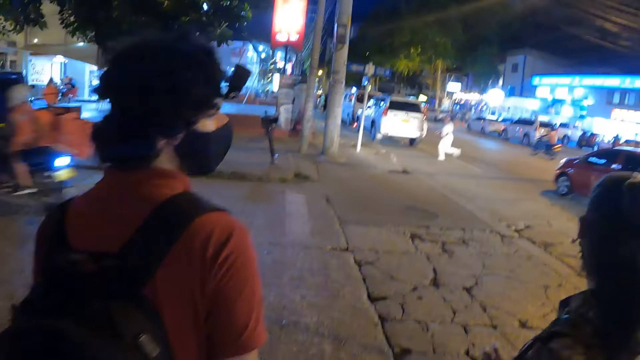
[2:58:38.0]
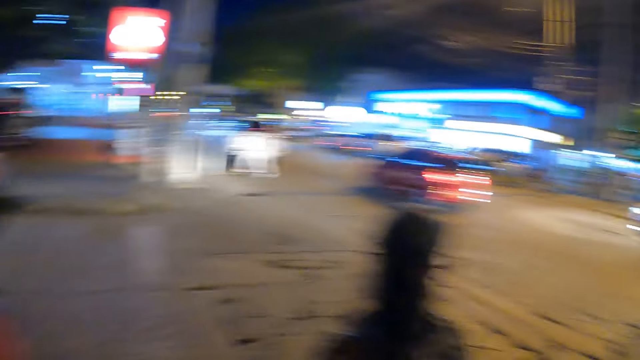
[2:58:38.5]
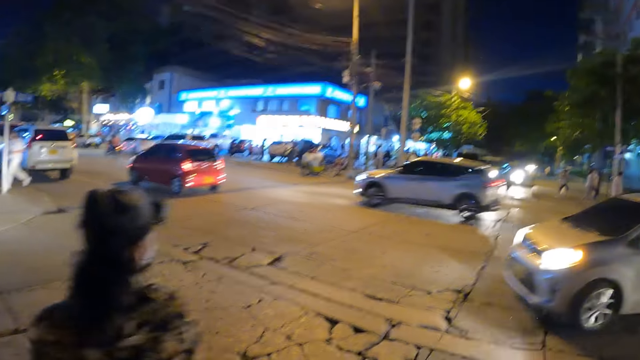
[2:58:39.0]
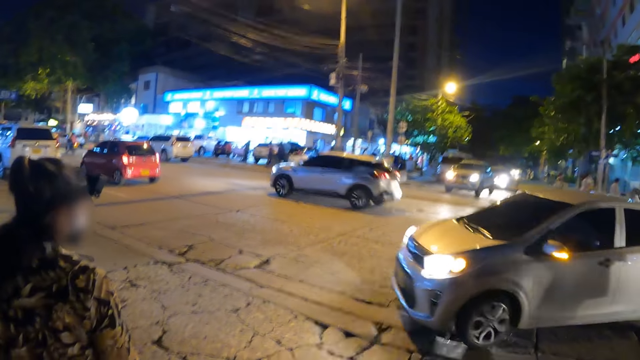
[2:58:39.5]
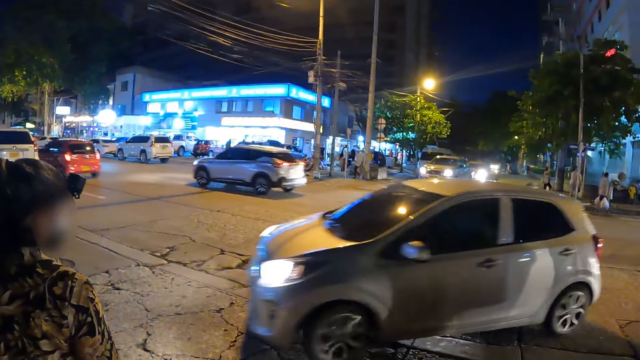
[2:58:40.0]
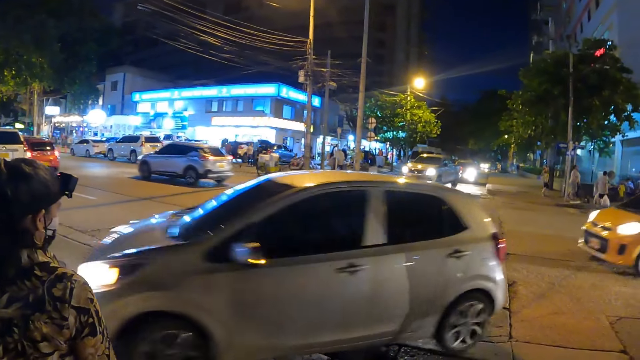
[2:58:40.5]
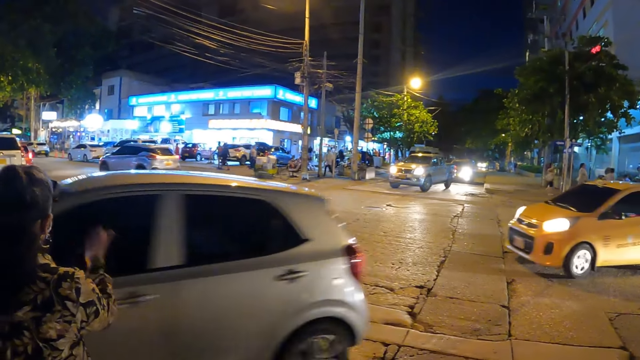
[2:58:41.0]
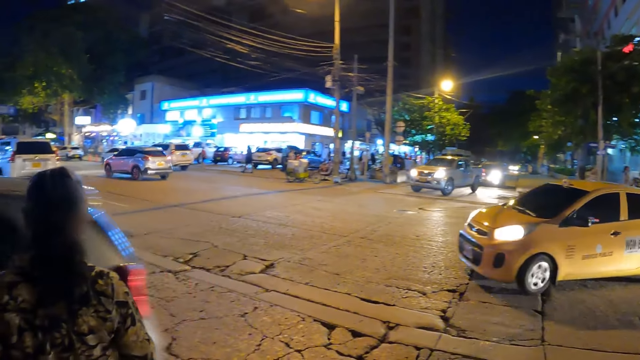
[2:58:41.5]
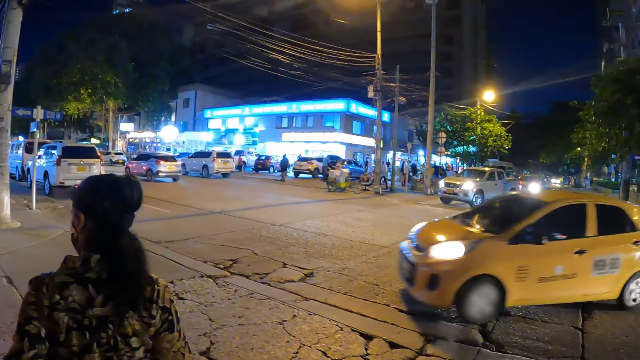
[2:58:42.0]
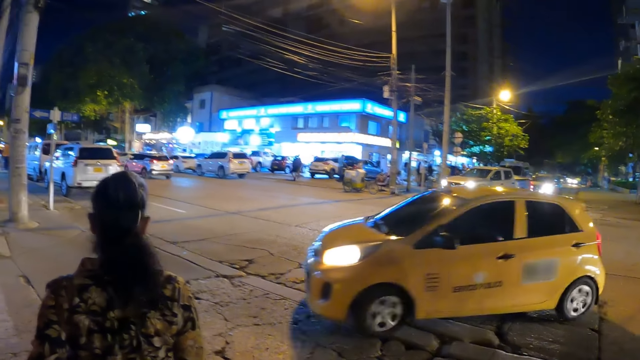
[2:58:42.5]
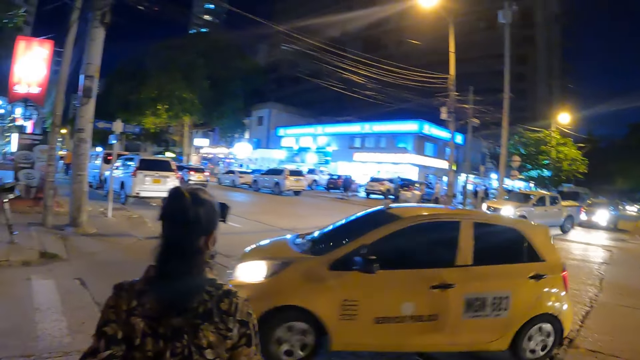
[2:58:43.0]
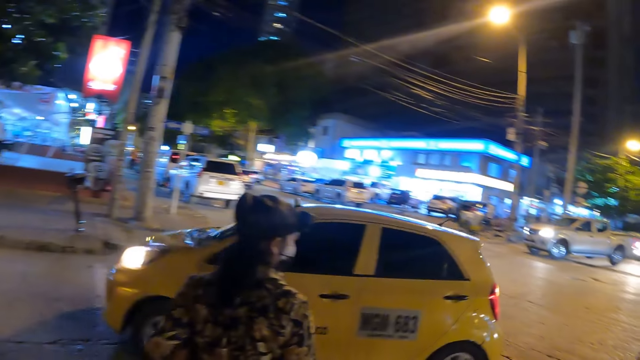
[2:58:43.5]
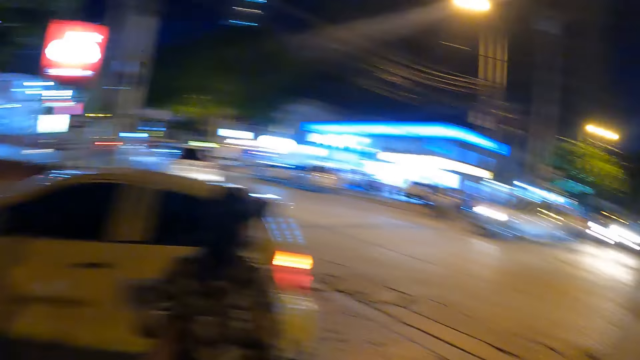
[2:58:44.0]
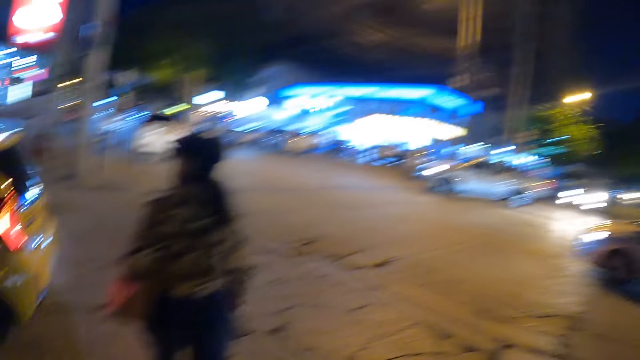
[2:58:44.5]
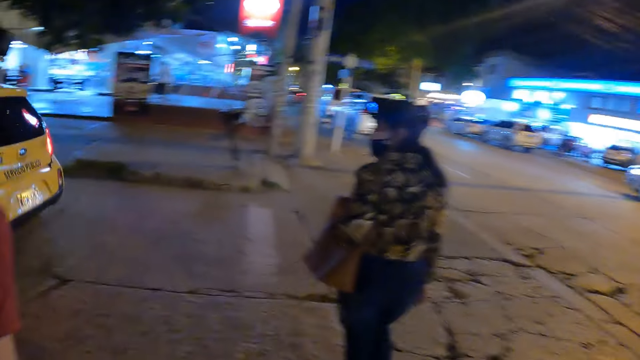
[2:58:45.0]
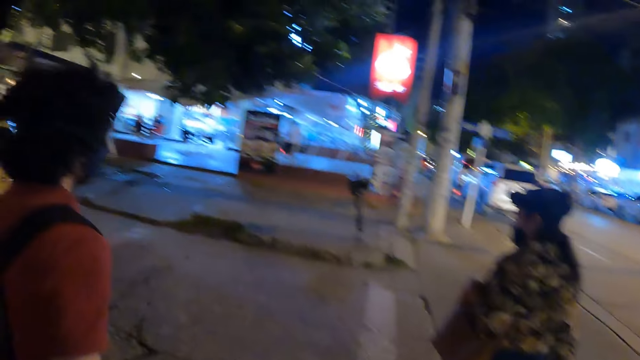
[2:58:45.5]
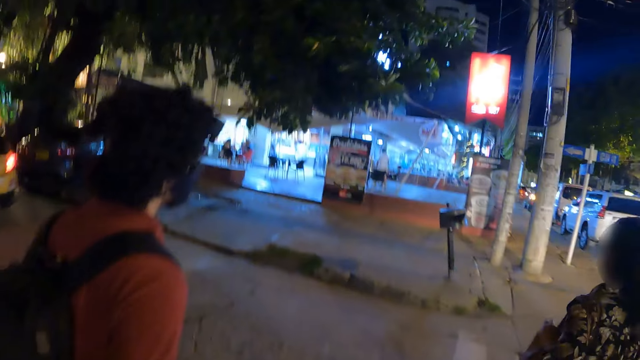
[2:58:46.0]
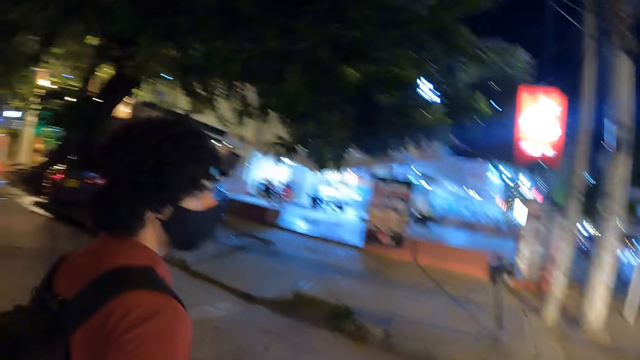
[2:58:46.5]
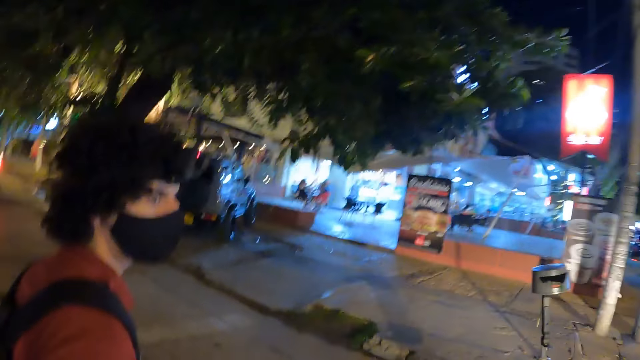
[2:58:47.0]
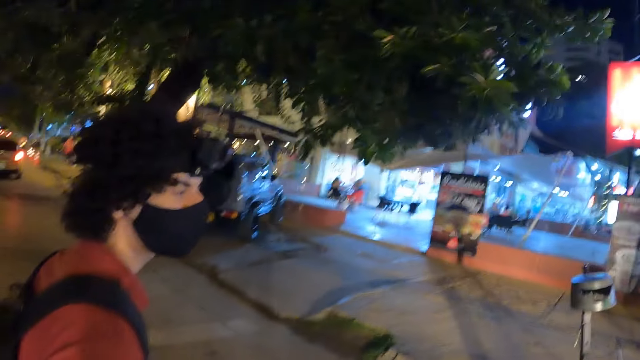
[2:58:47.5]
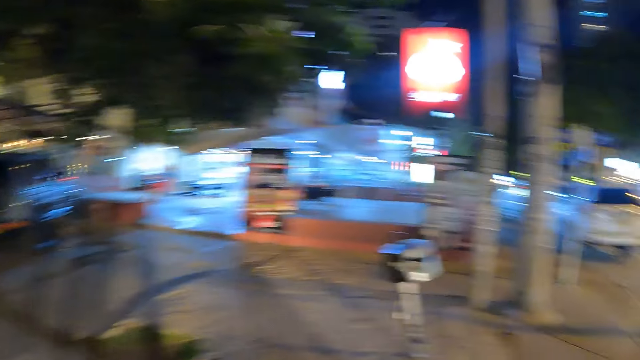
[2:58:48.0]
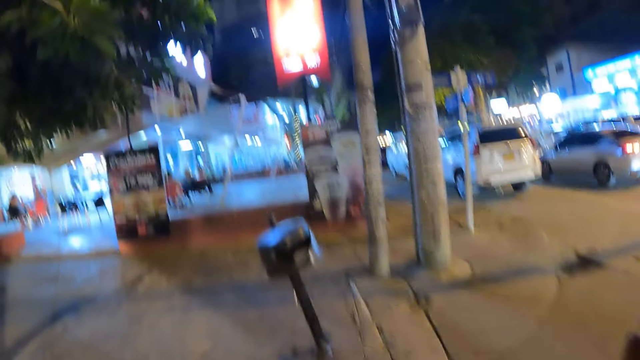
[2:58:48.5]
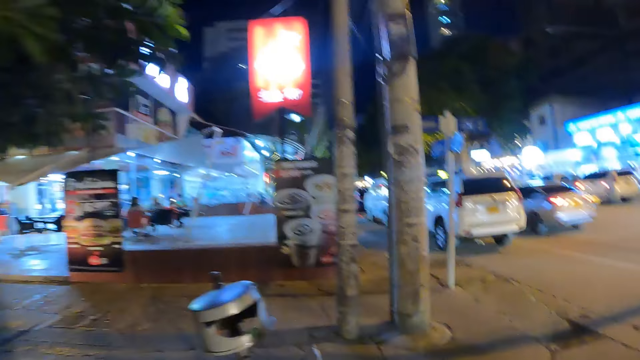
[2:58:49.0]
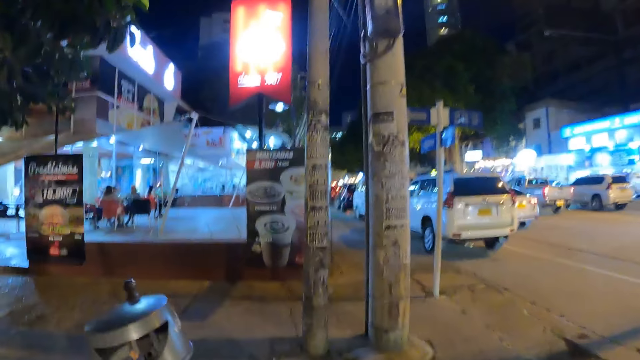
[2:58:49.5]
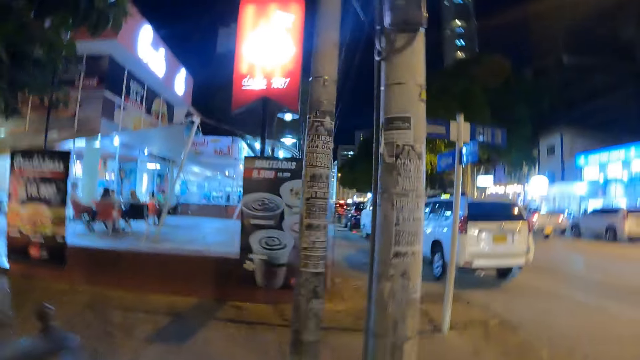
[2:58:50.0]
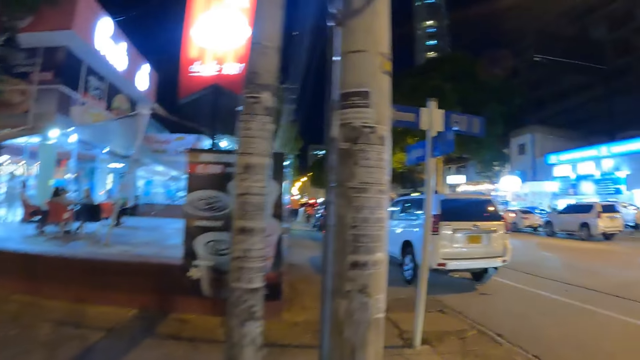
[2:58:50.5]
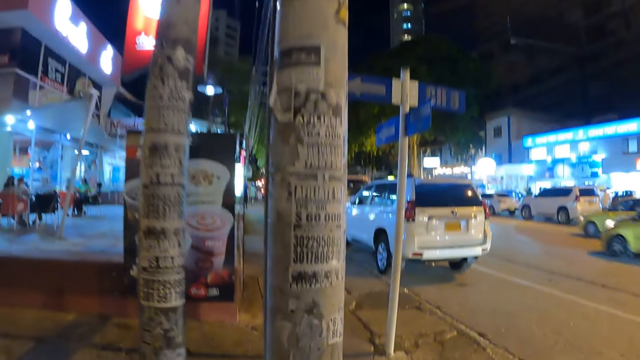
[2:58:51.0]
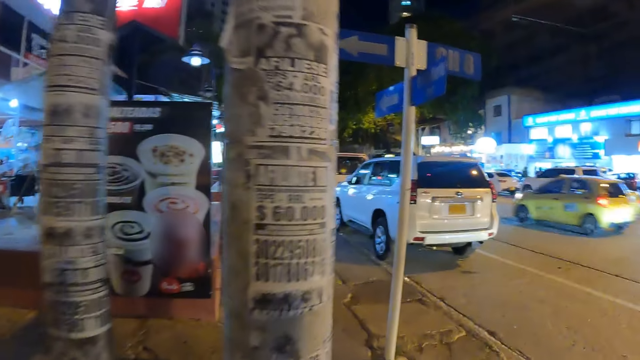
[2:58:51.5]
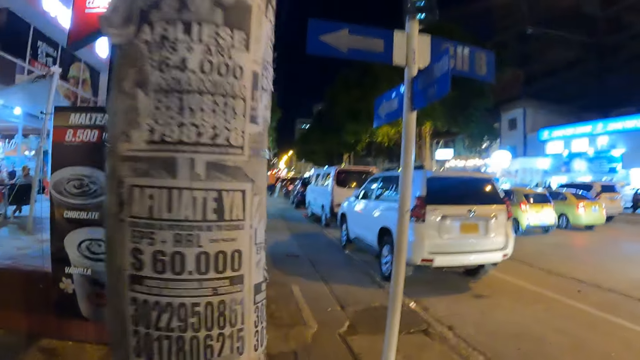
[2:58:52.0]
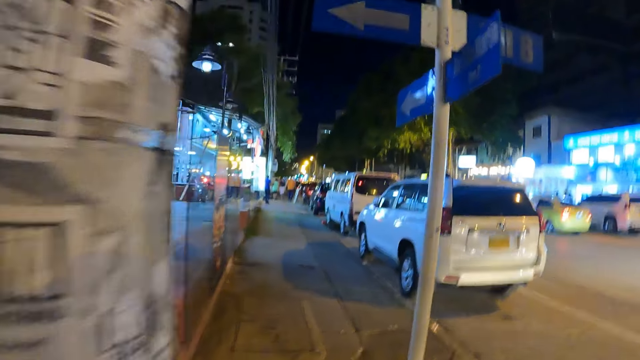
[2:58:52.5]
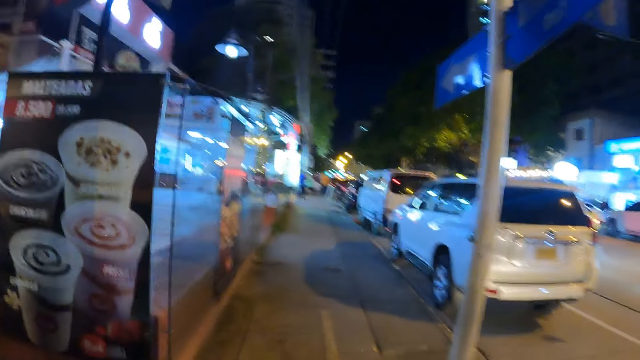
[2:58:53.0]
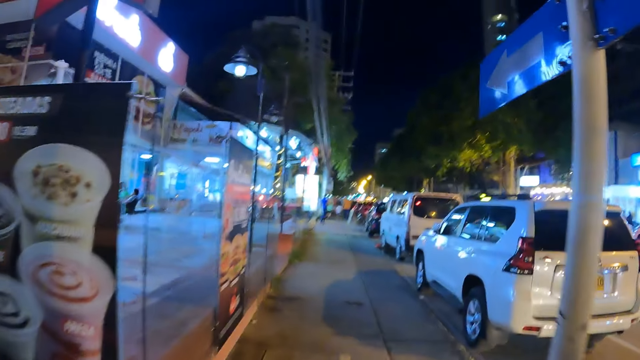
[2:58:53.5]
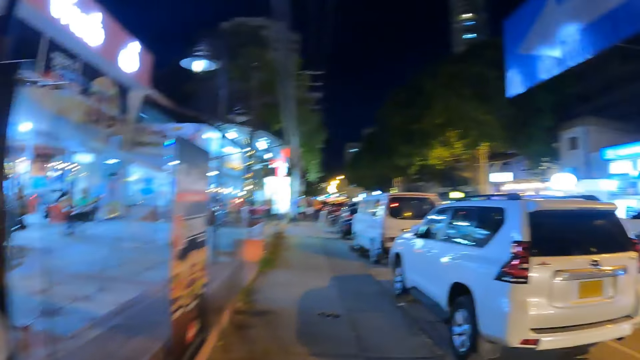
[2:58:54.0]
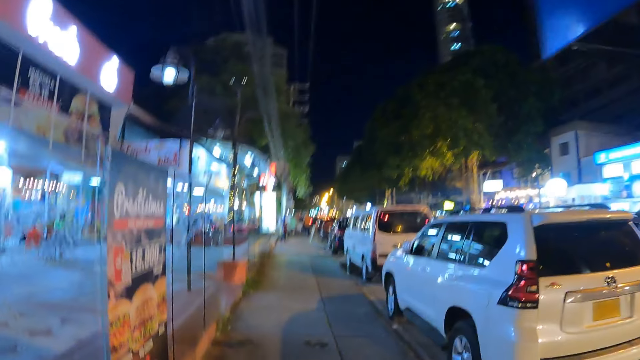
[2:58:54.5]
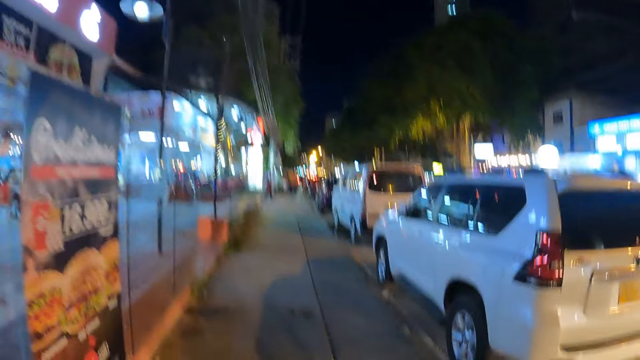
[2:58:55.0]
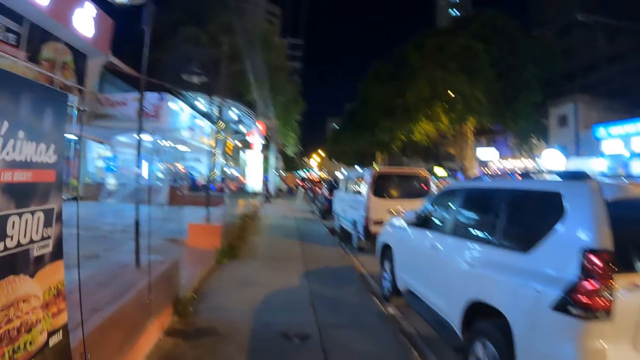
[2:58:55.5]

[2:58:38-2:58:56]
The camera wearer looks around. They cross the road. They walk on the street.

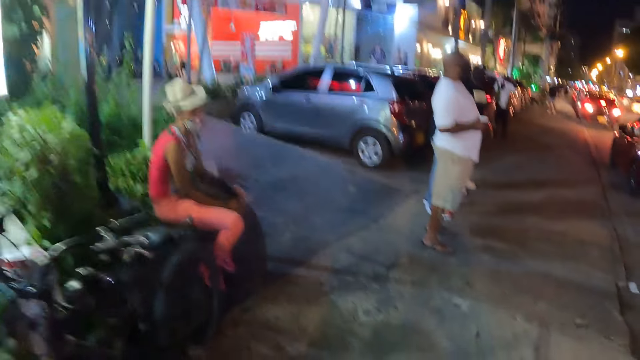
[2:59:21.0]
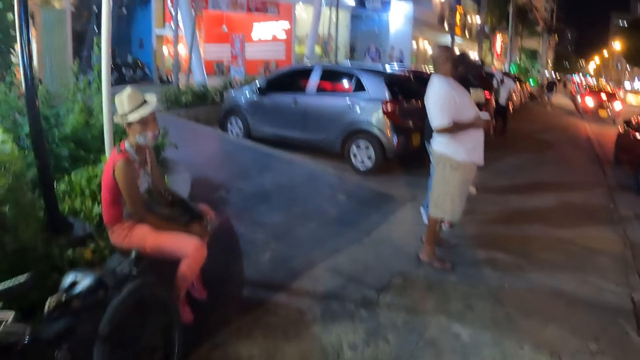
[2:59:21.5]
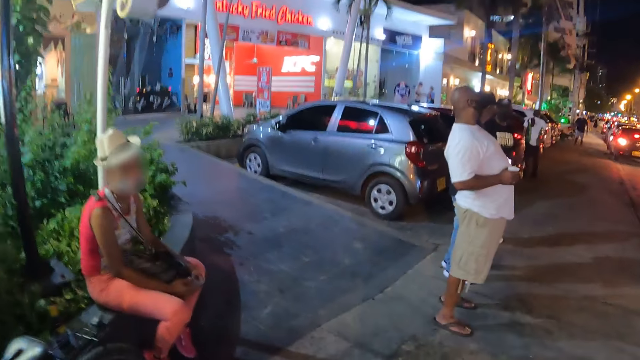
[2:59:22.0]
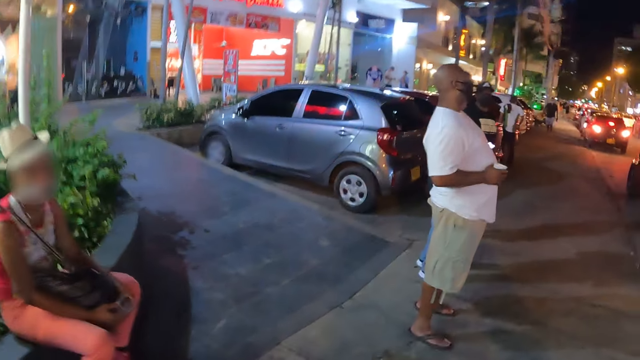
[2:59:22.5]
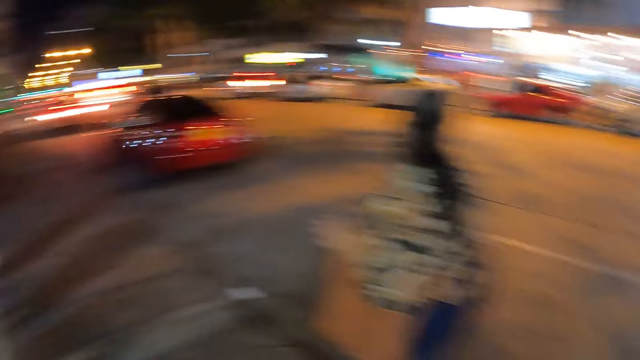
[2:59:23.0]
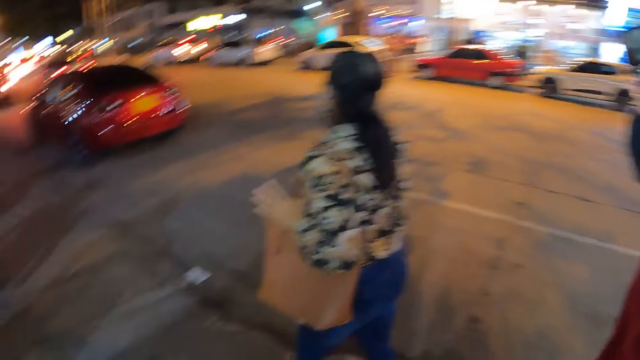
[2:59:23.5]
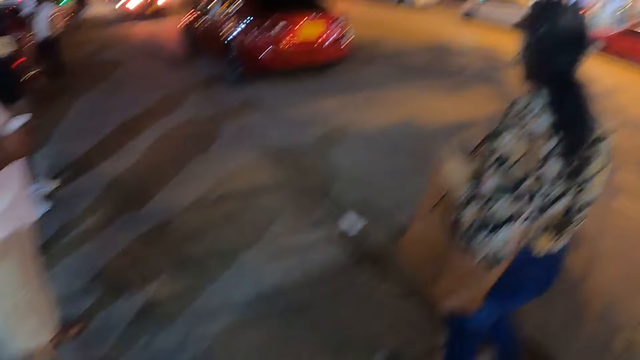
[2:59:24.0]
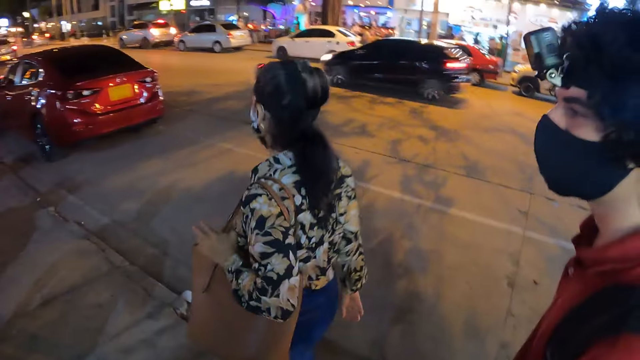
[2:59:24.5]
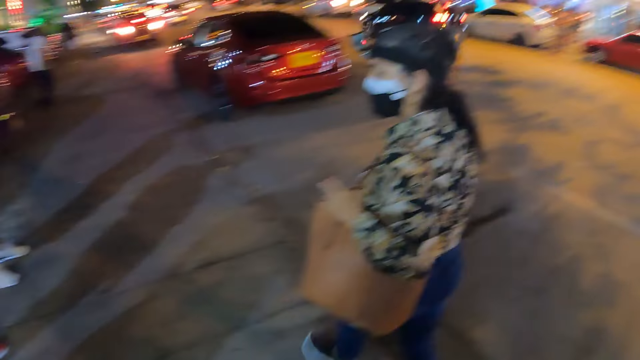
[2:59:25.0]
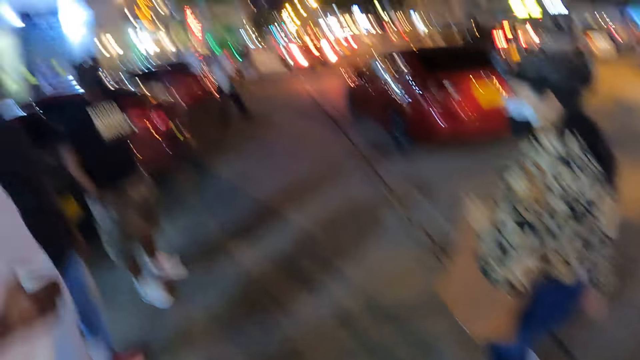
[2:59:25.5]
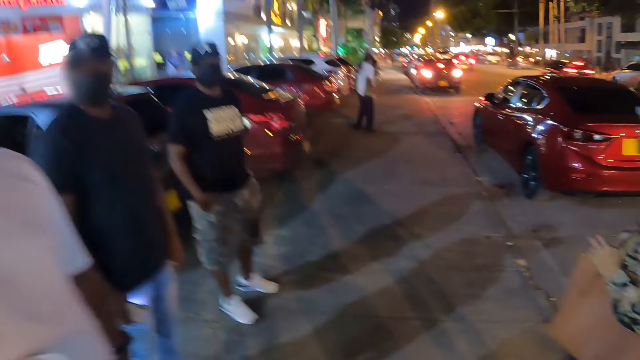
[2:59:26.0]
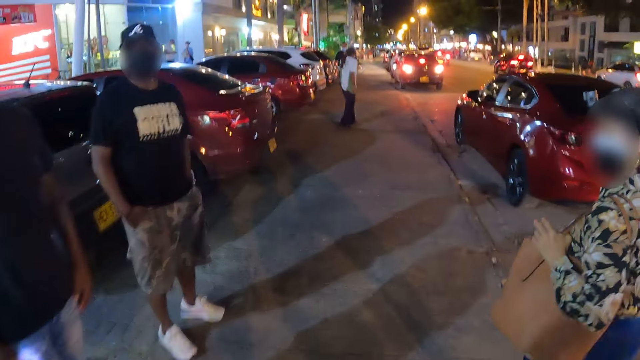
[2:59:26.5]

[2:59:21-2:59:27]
The camera wearer walks on the street. They look around.
